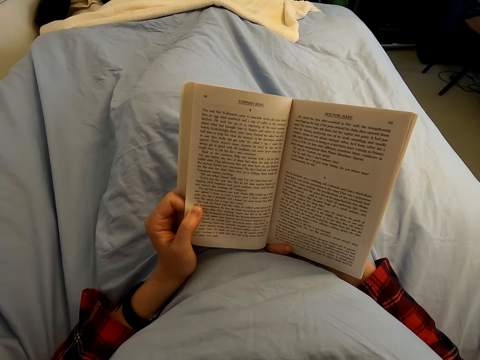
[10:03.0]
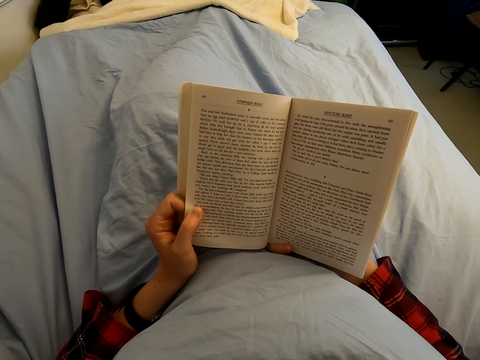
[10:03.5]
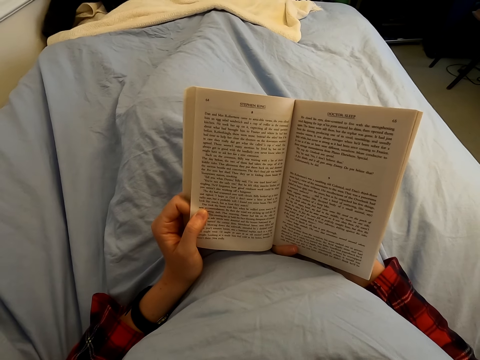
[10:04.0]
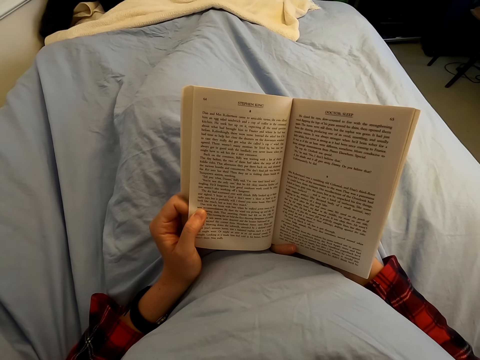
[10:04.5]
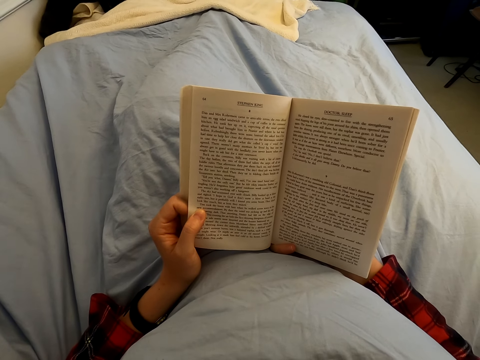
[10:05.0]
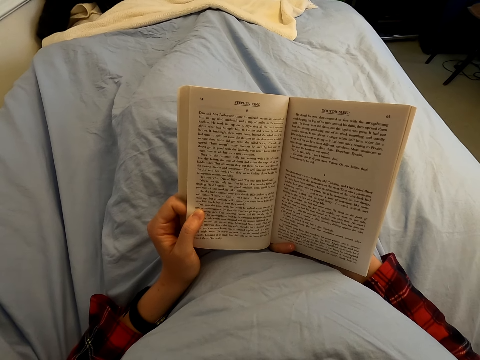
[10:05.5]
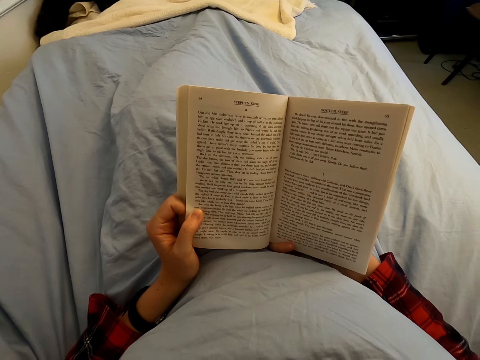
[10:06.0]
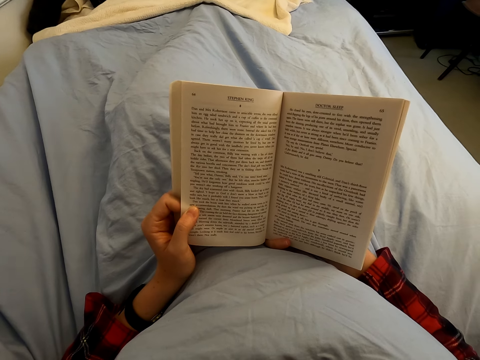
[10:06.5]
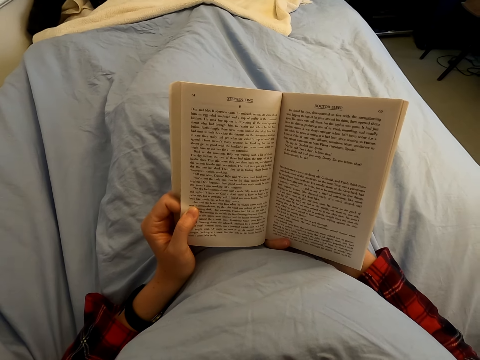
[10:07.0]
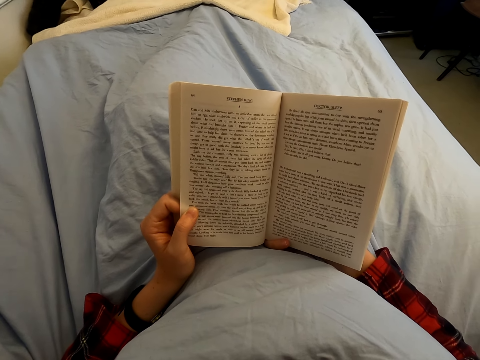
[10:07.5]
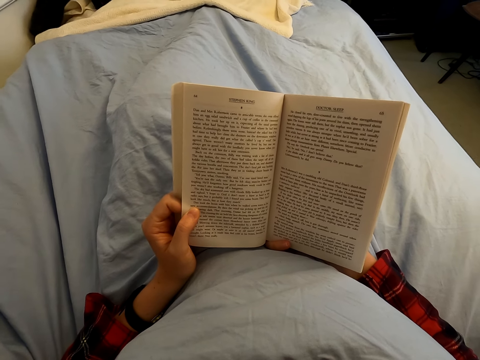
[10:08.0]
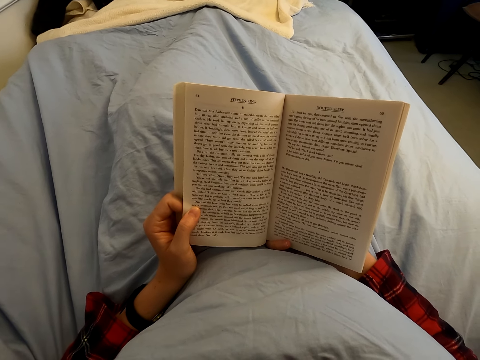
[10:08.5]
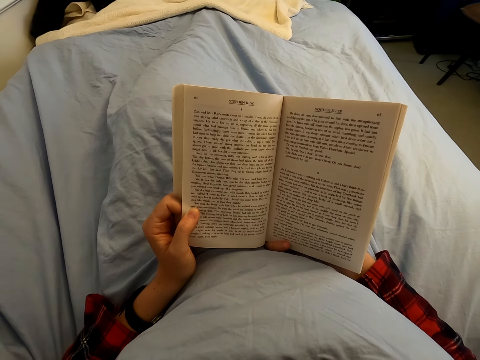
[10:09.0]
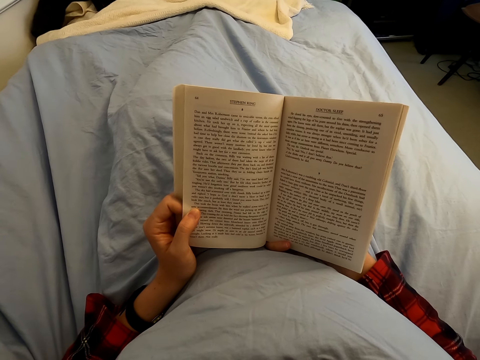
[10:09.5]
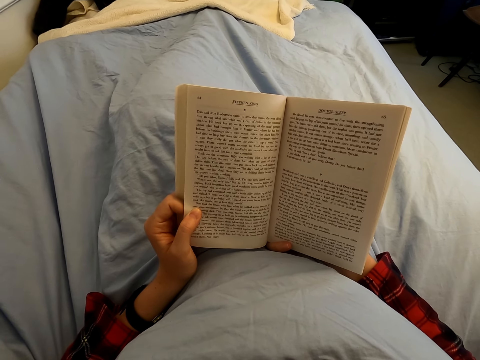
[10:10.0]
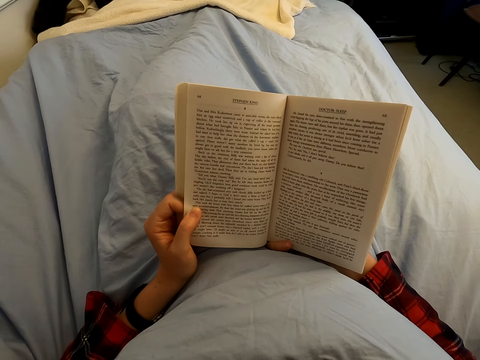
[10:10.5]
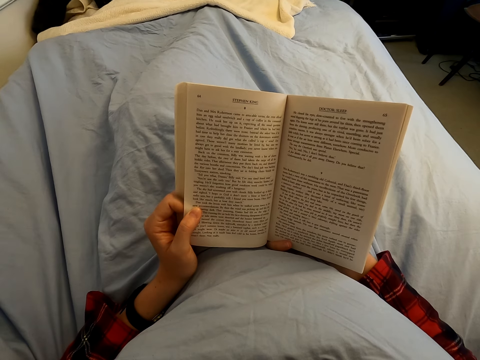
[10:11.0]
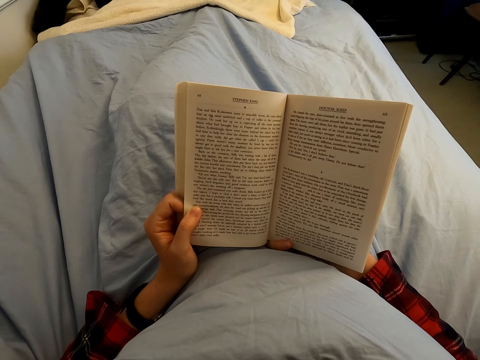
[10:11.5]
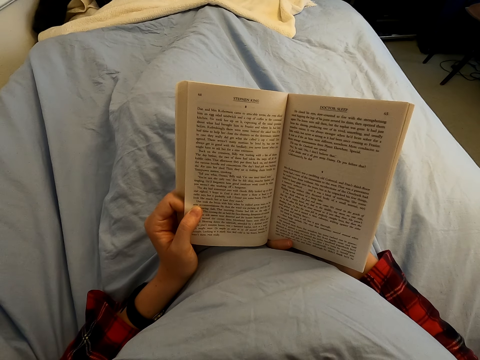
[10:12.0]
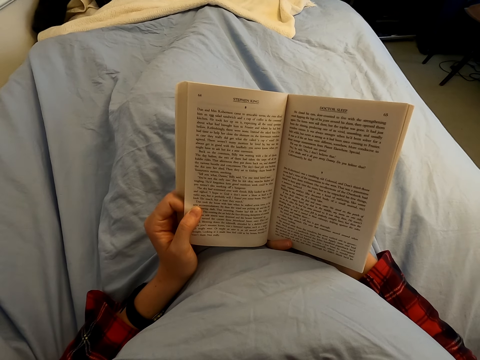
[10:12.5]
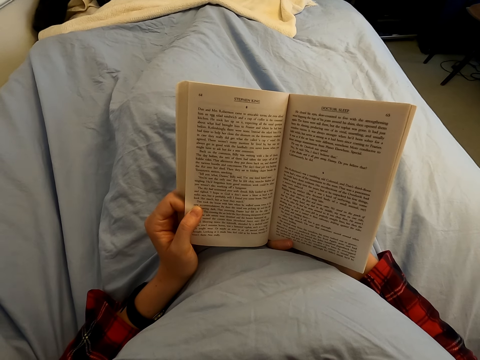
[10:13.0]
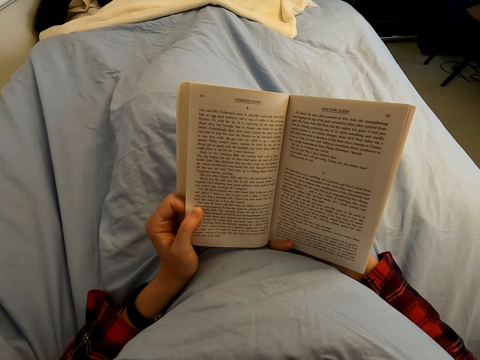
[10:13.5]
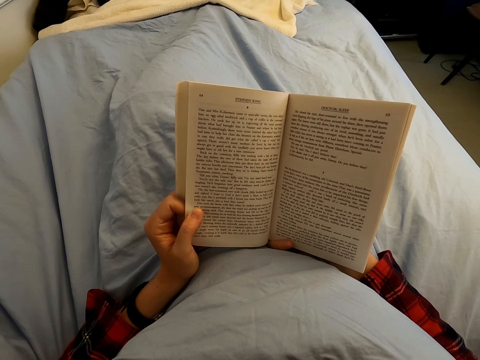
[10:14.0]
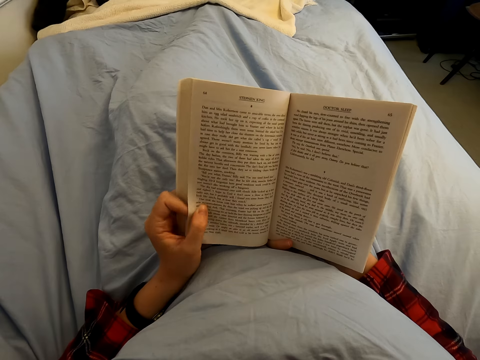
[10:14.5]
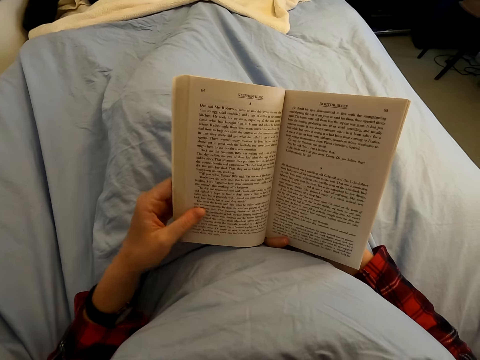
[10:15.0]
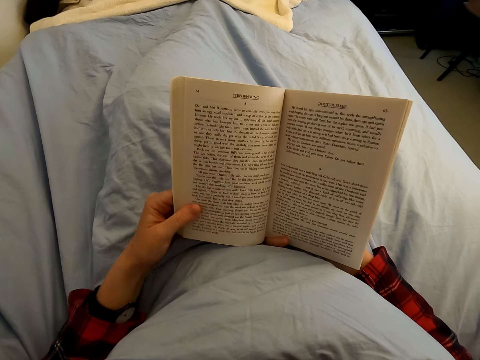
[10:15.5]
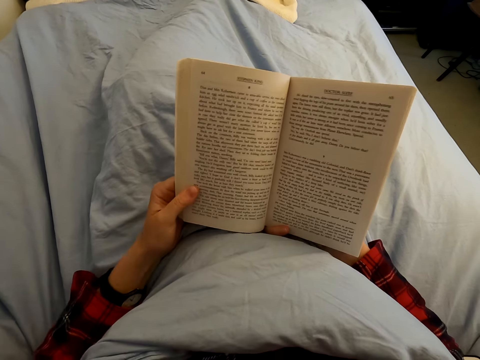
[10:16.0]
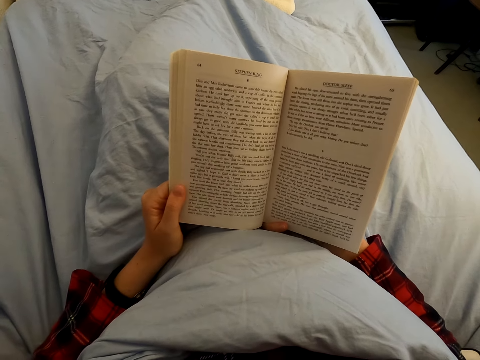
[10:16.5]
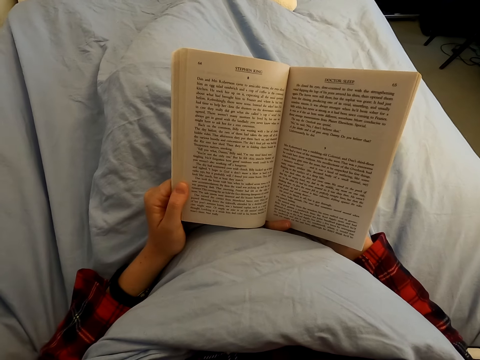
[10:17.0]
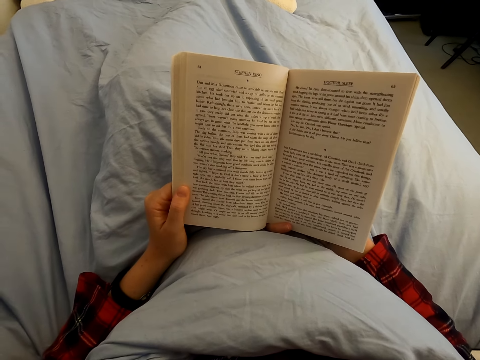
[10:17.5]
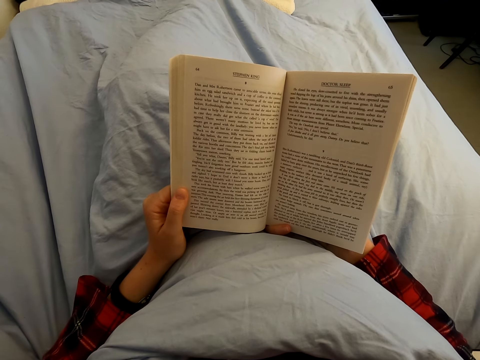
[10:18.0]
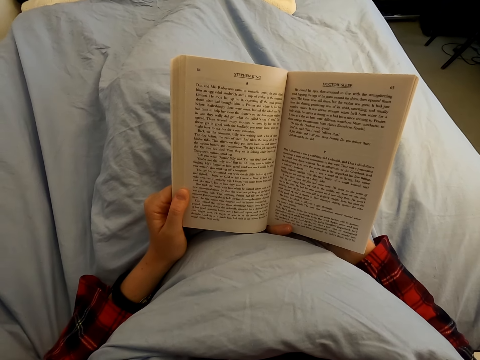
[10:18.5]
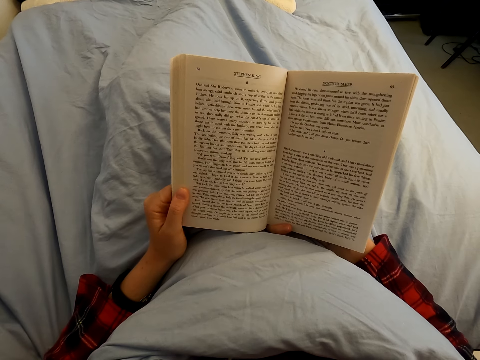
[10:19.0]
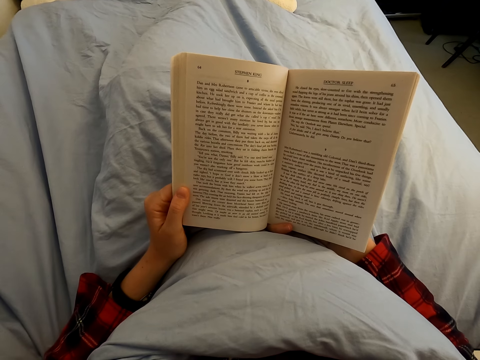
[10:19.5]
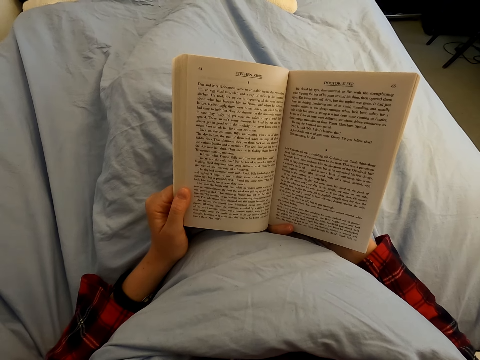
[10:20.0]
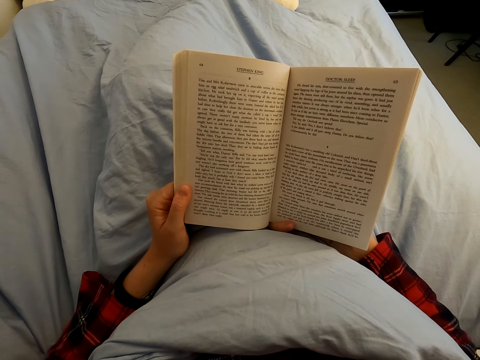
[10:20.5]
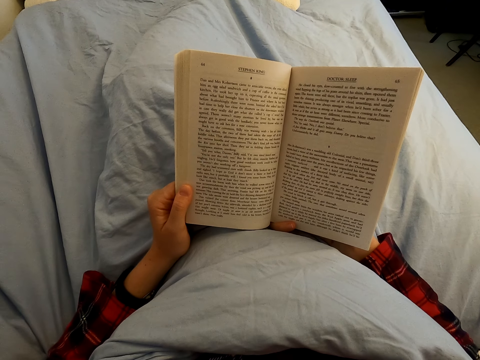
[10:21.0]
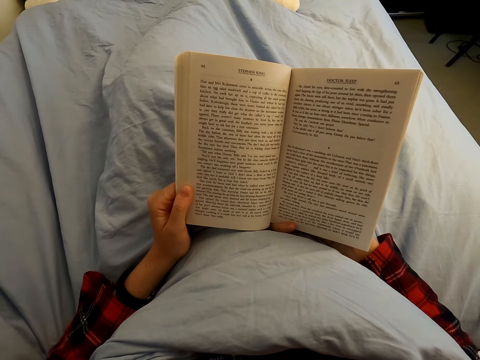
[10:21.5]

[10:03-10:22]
The camera wearer reads the book.

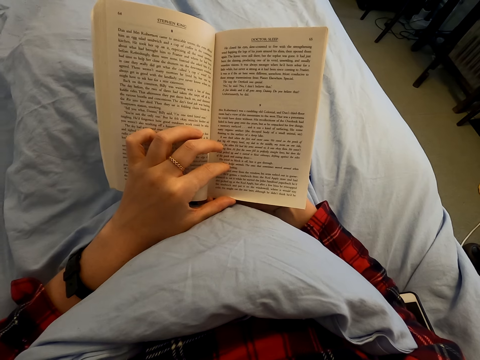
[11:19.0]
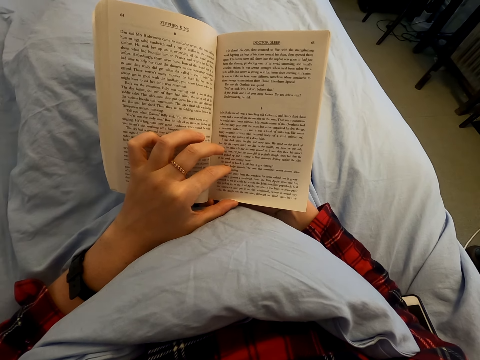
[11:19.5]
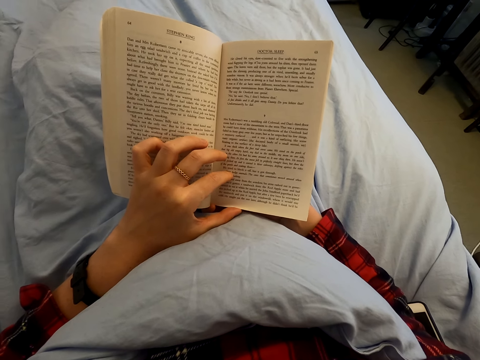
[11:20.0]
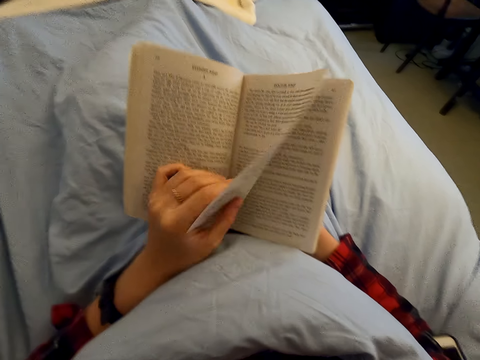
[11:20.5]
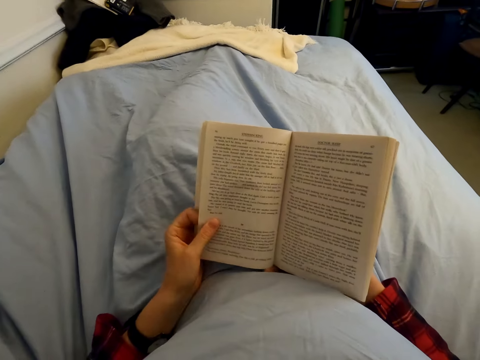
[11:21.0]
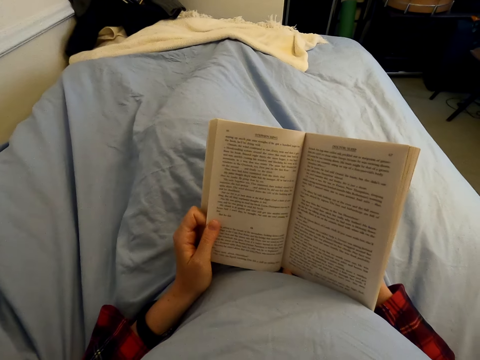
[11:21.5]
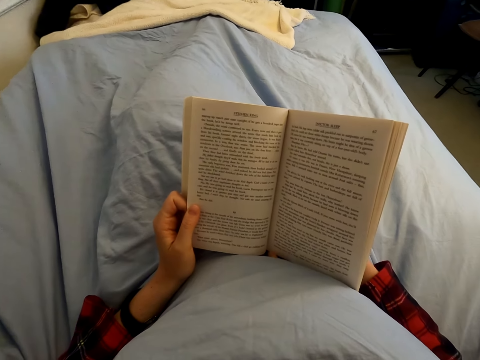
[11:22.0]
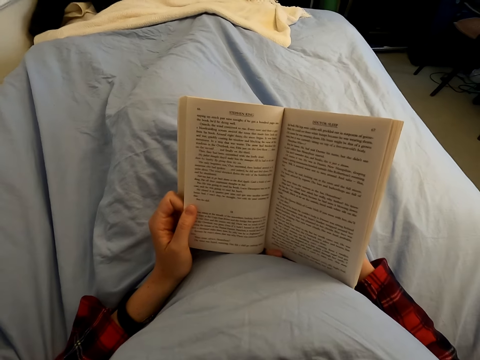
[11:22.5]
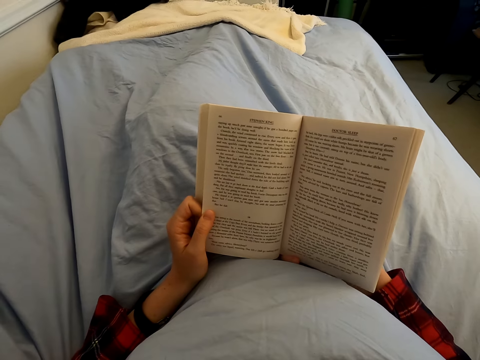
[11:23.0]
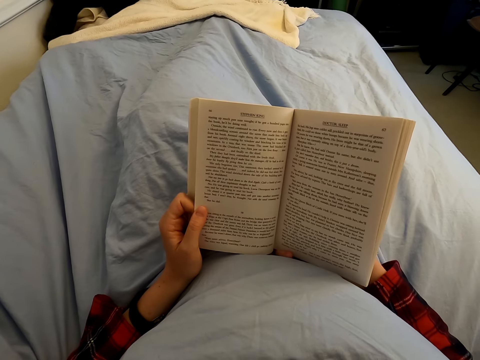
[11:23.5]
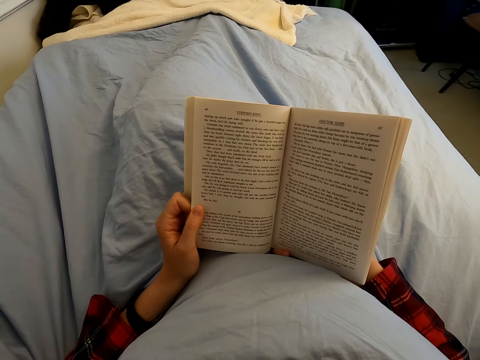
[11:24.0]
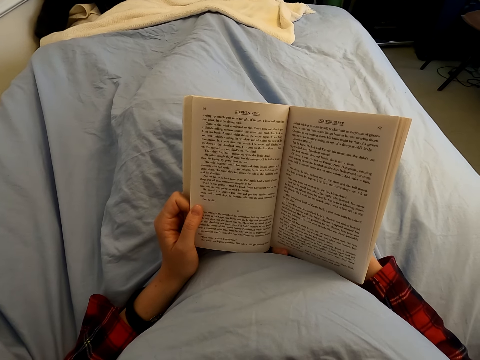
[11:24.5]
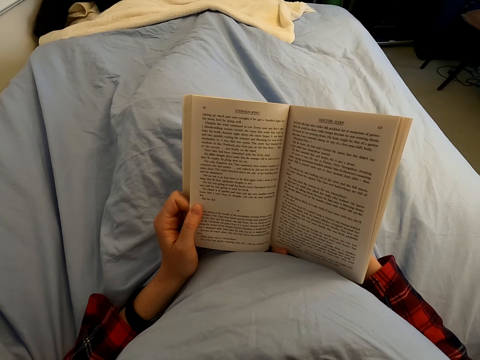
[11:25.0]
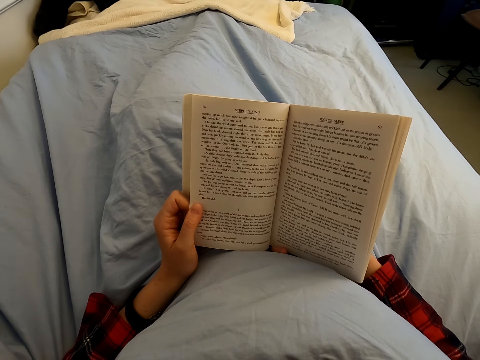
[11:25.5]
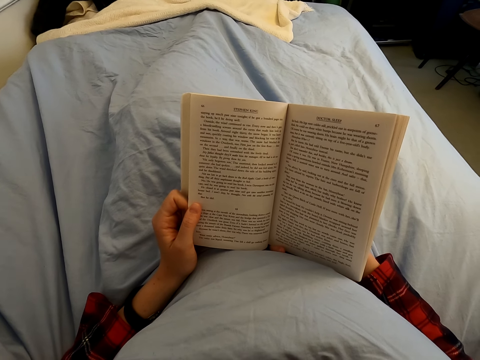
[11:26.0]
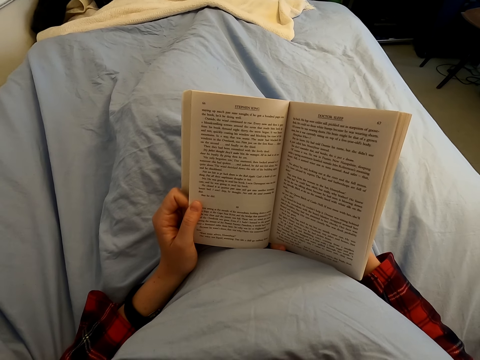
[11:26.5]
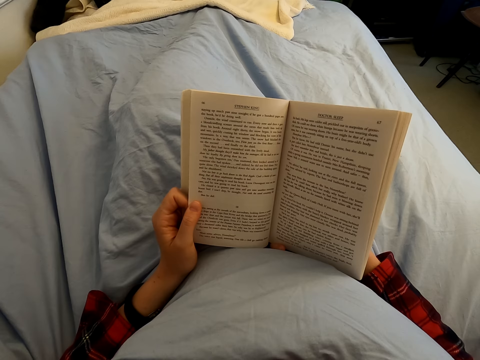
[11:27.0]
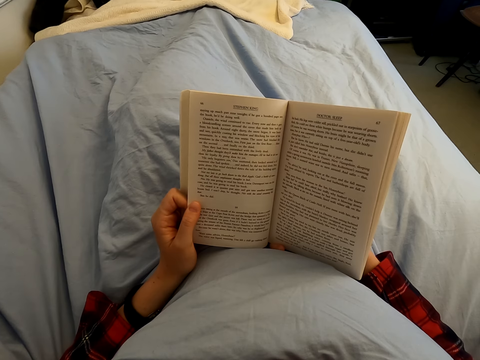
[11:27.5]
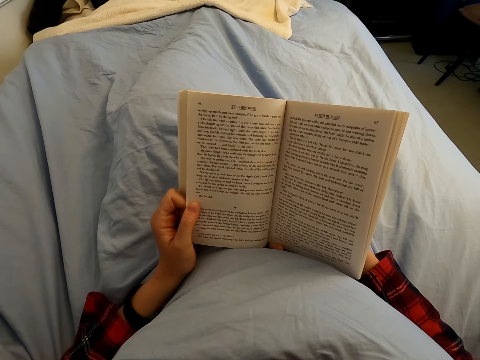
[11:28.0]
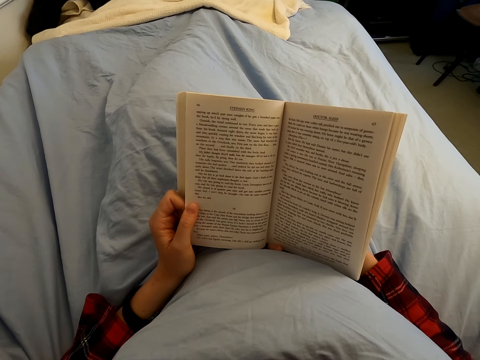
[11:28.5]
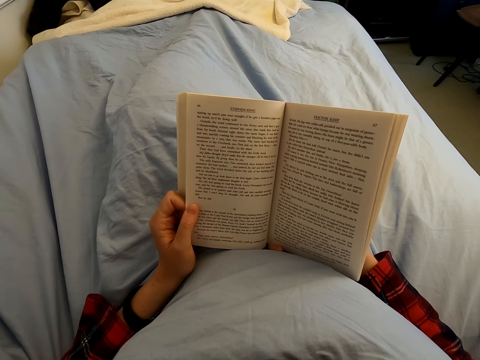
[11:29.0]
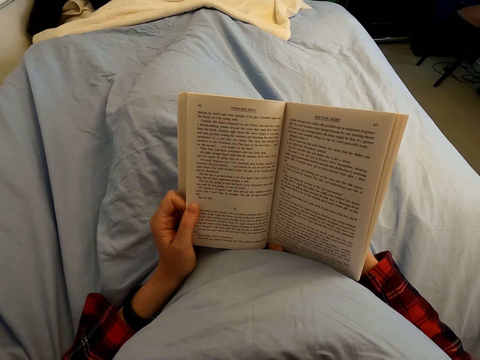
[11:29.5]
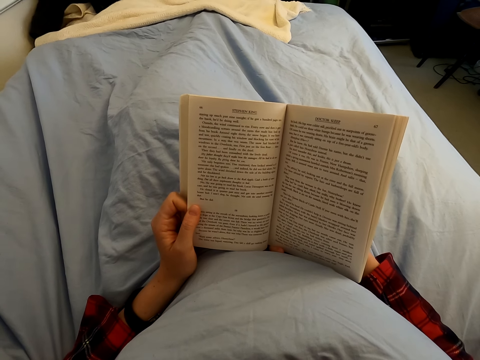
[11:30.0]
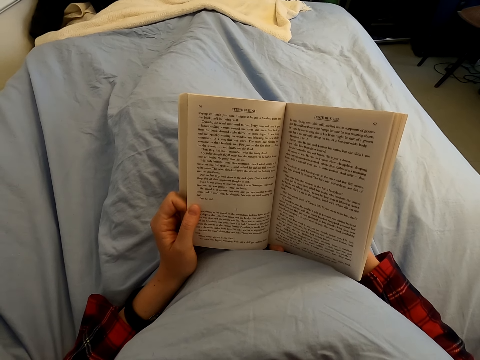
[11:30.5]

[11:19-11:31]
The camera wearer opens a page of the book with his left hand. He peruses a page of the novel. He reads the novel.
